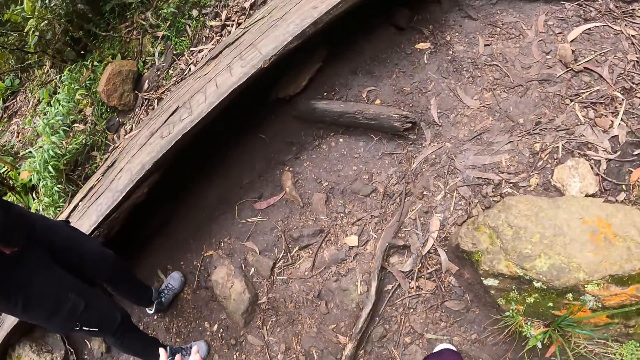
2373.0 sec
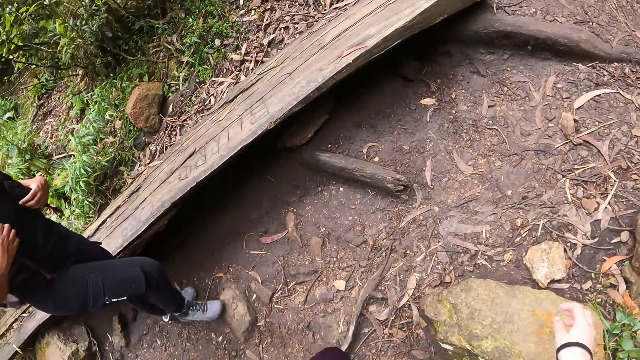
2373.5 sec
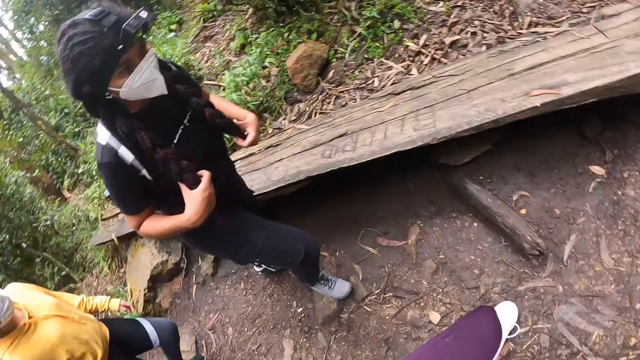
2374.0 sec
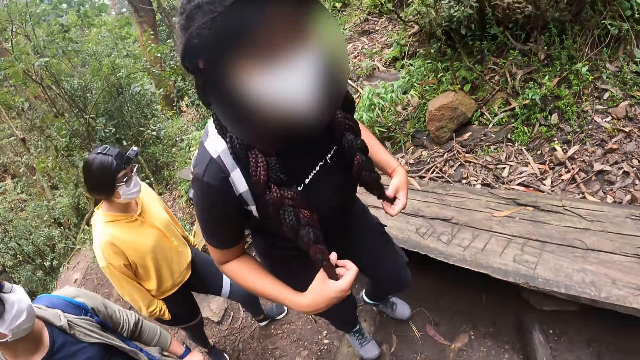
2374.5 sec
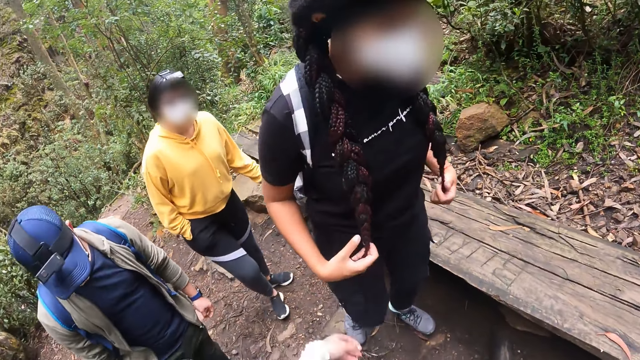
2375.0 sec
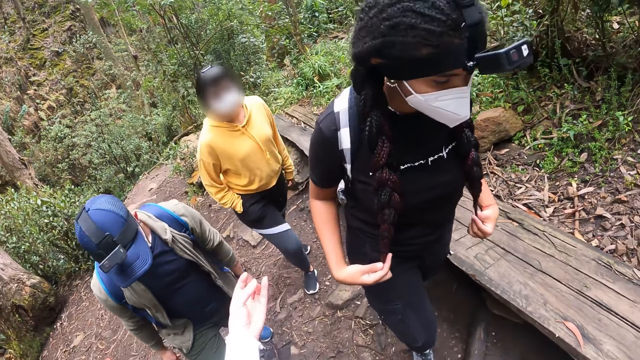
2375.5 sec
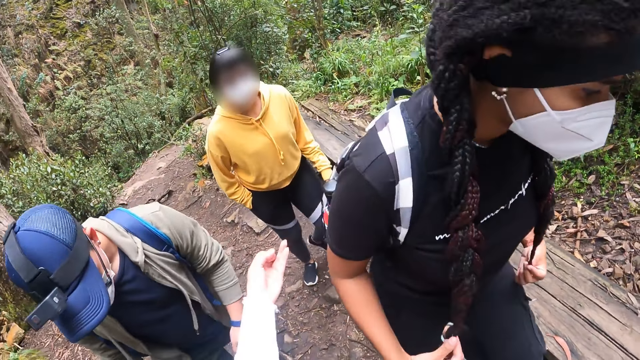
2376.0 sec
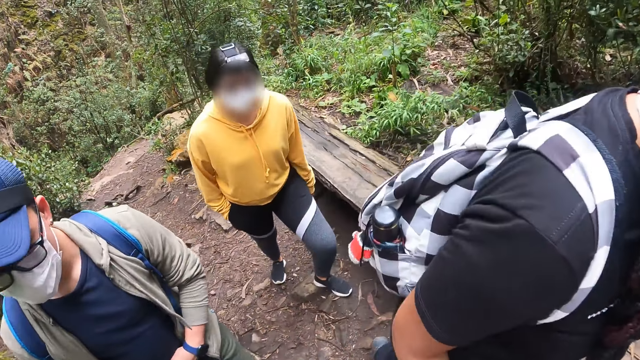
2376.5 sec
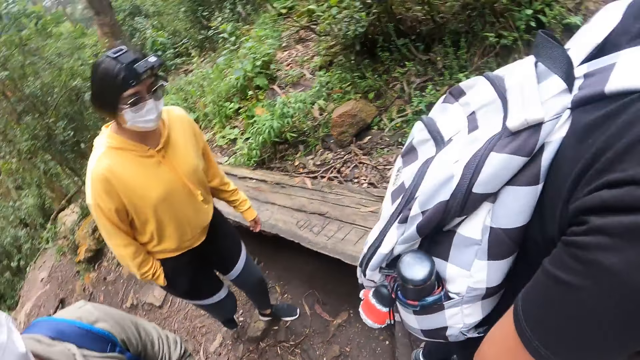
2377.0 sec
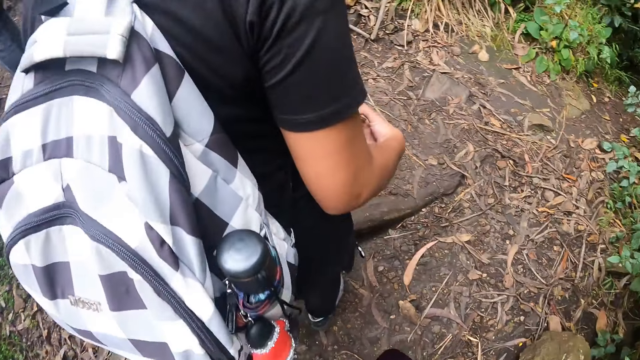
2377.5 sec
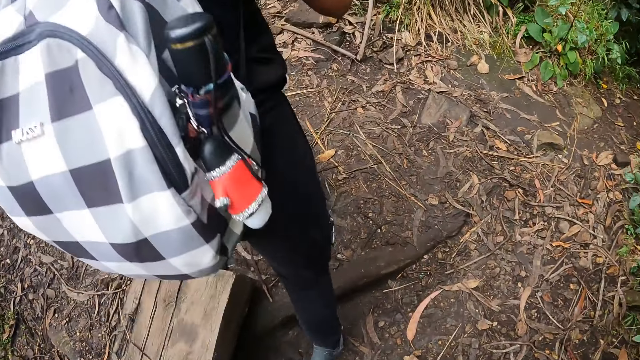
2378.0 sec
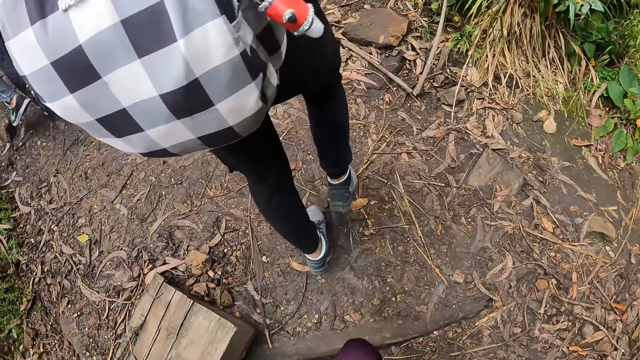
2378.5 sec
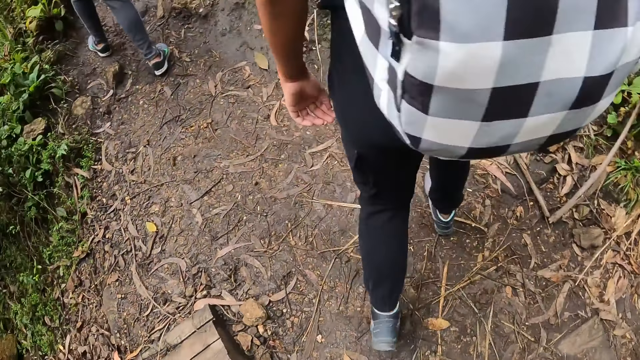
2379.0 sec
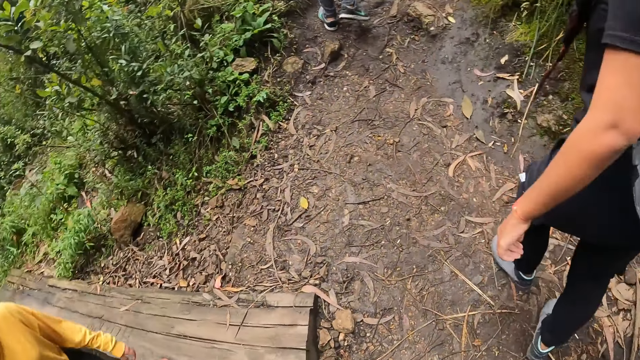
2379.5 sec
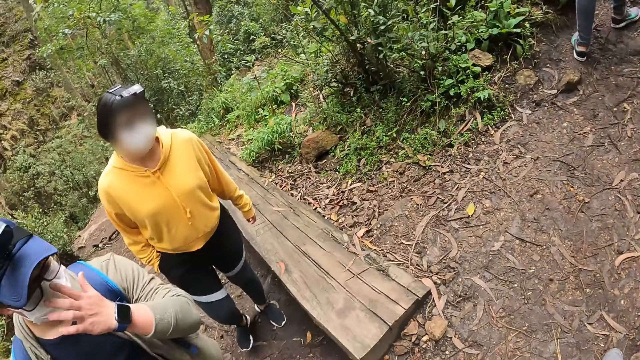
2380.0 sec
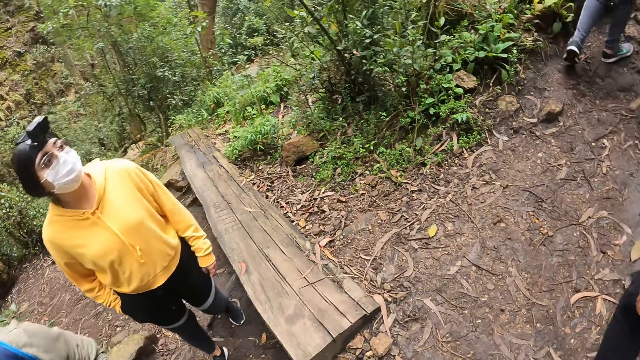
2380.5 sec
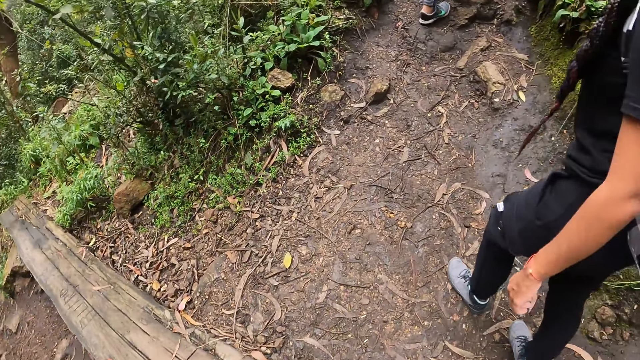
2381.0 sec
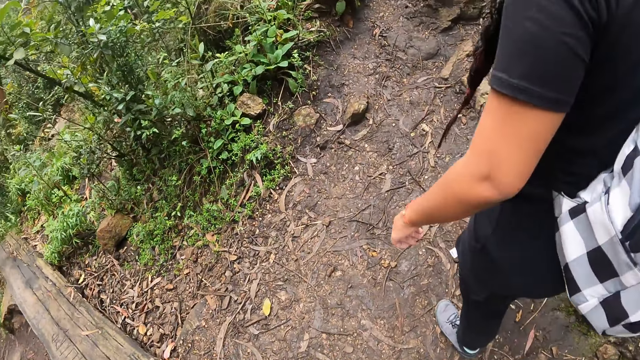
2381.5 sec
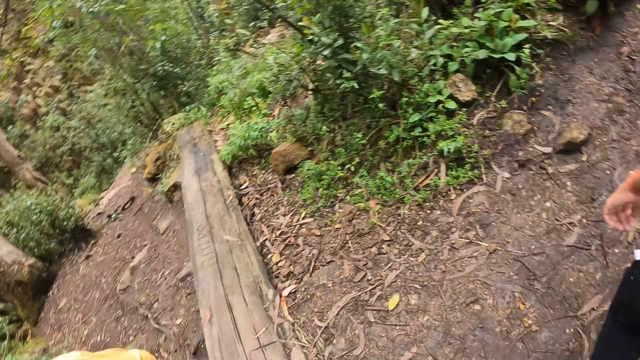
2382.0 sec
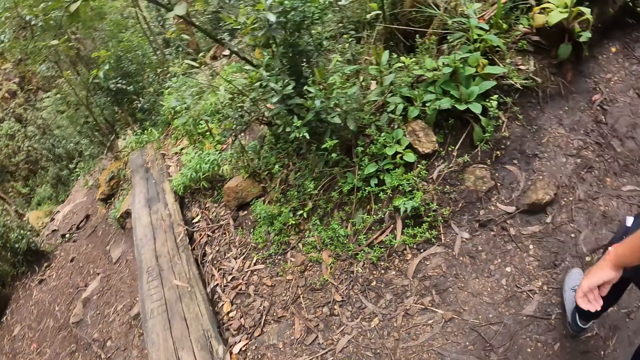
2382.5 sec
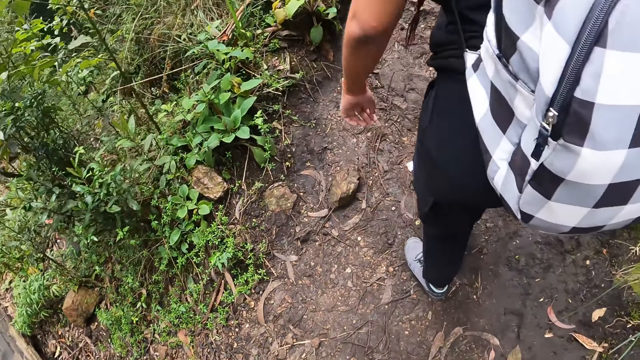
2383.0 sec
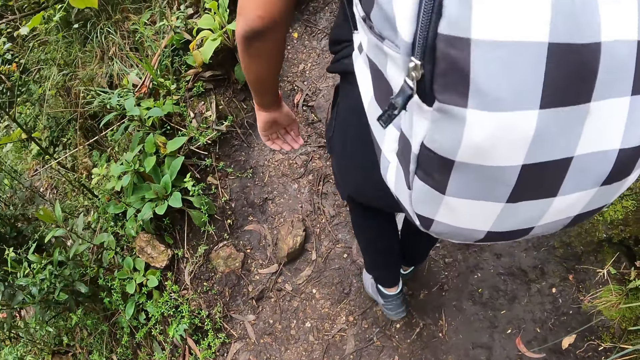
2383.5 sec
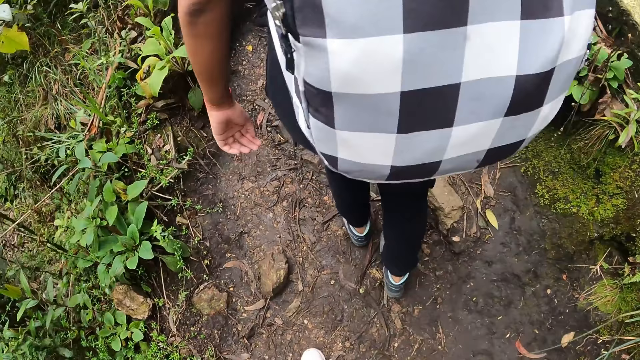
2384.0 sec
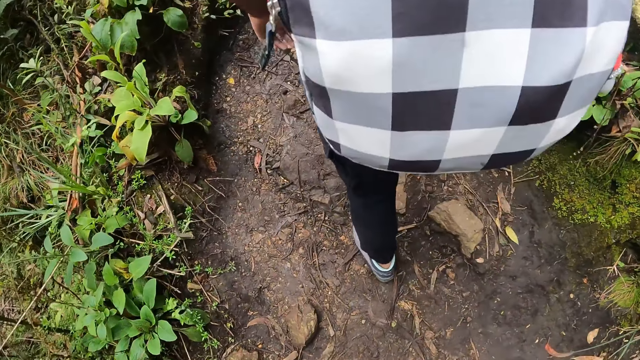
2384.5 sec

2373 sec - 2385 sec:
The camera wearer converses with the lady, the other lady and the man. They look around.

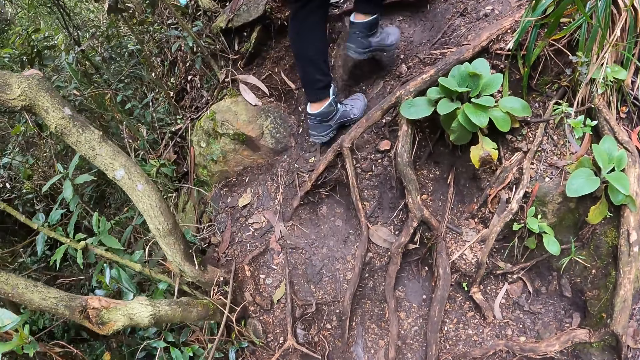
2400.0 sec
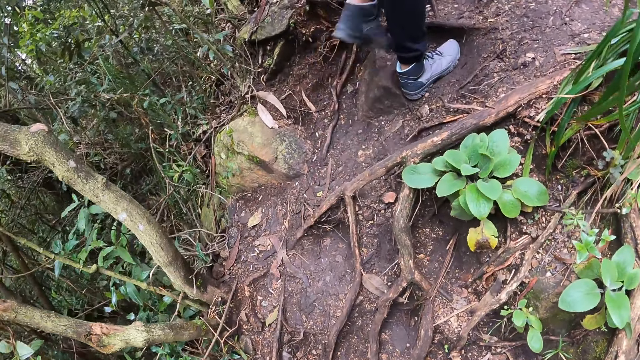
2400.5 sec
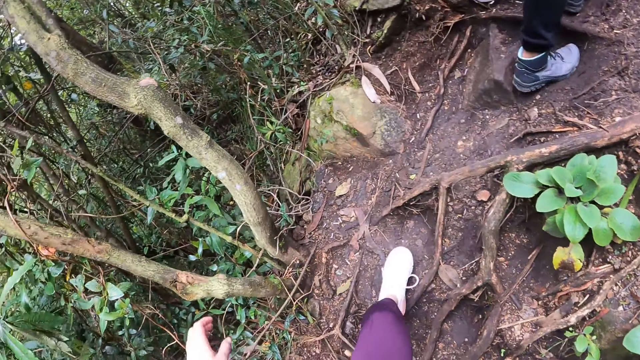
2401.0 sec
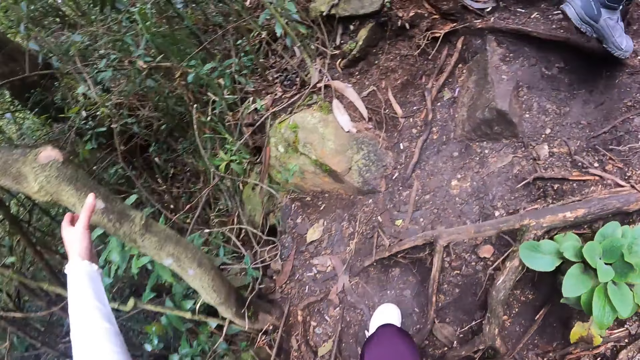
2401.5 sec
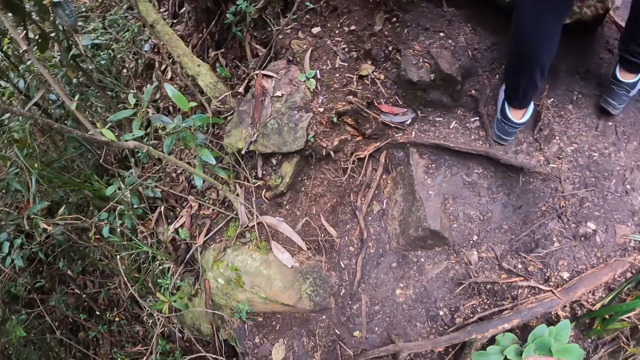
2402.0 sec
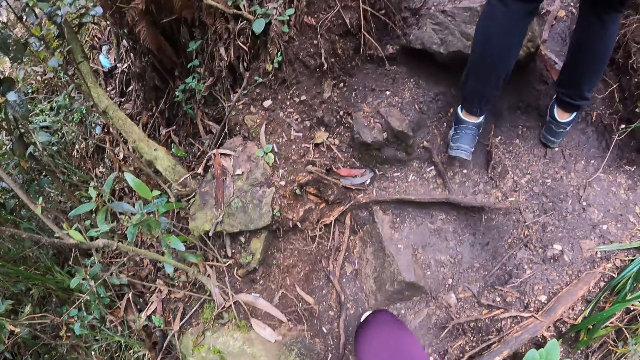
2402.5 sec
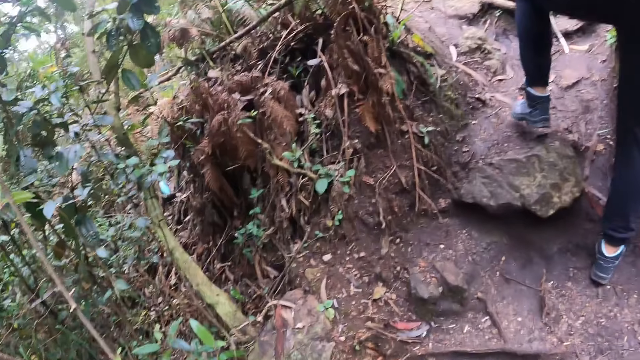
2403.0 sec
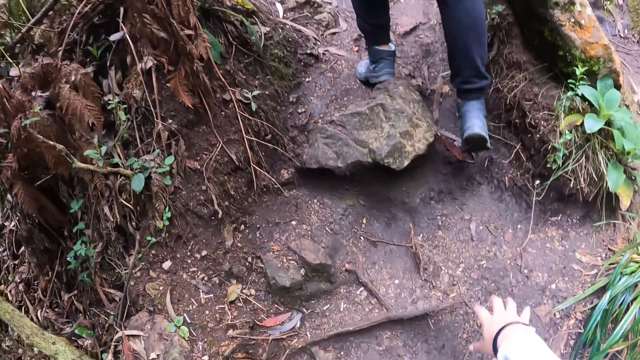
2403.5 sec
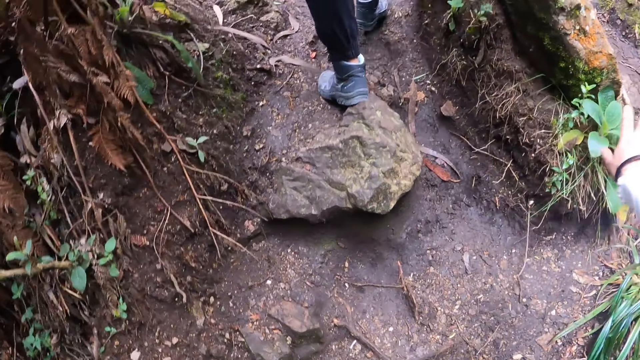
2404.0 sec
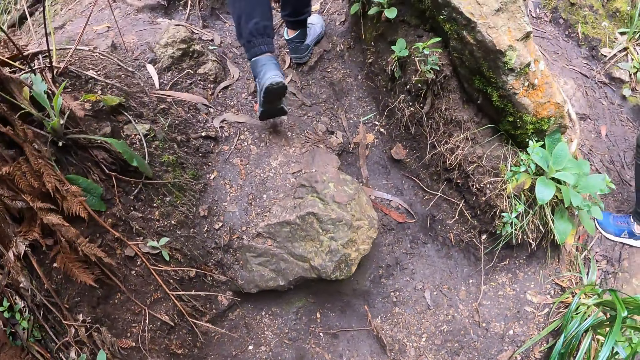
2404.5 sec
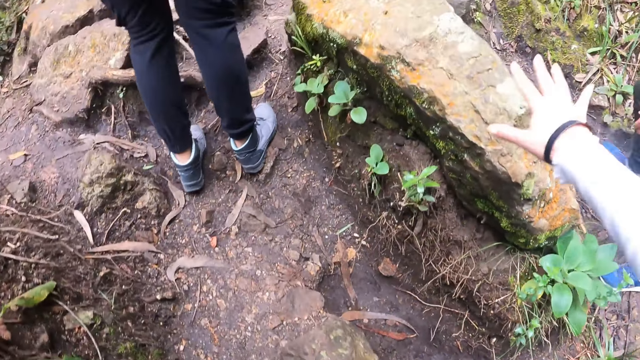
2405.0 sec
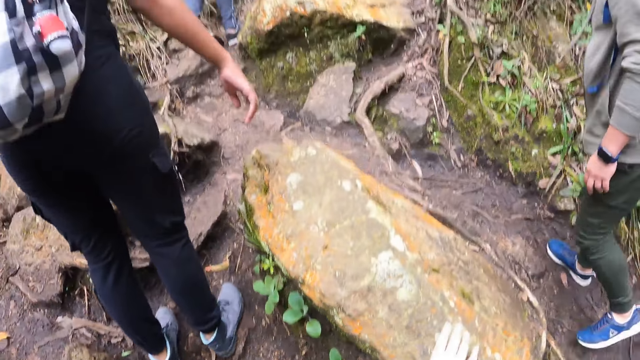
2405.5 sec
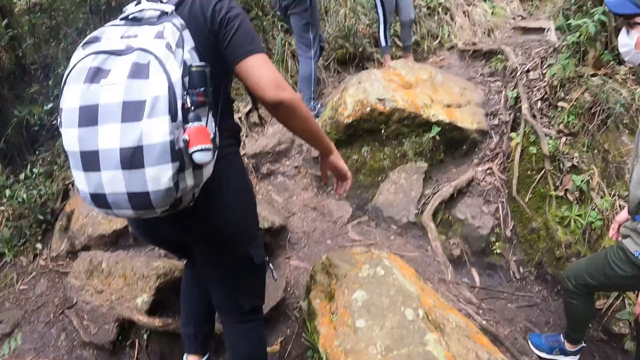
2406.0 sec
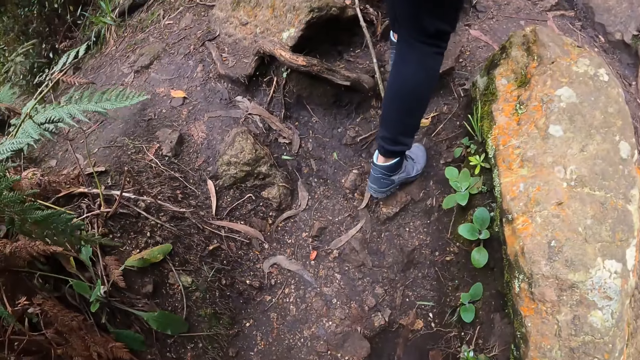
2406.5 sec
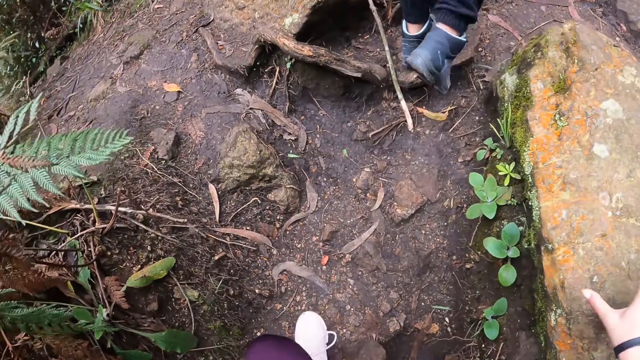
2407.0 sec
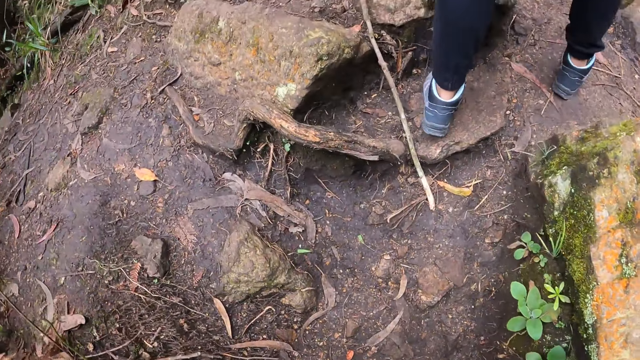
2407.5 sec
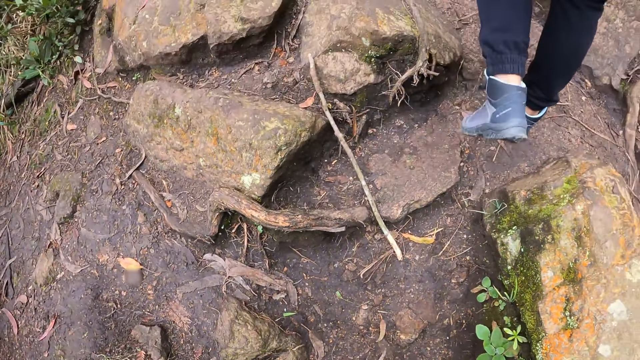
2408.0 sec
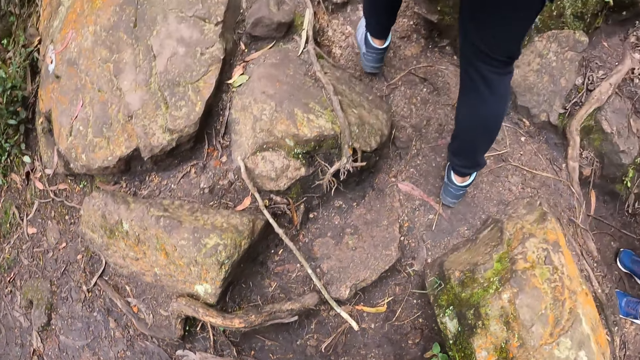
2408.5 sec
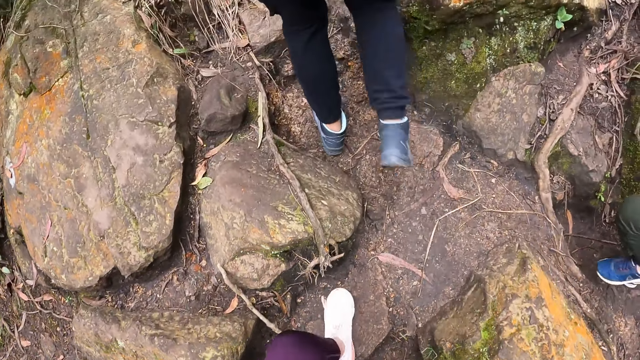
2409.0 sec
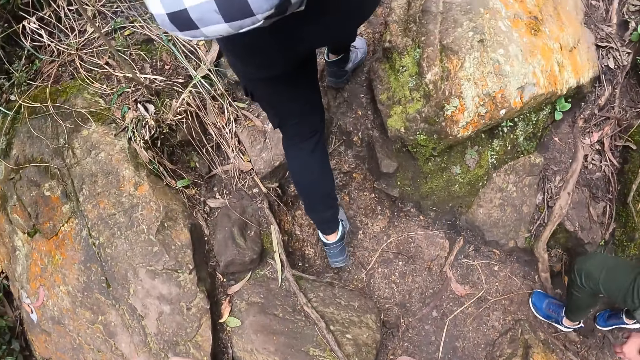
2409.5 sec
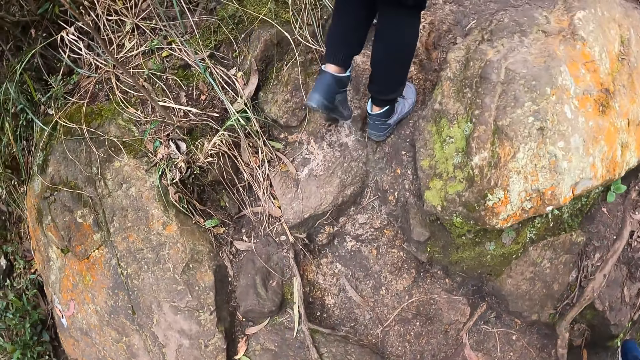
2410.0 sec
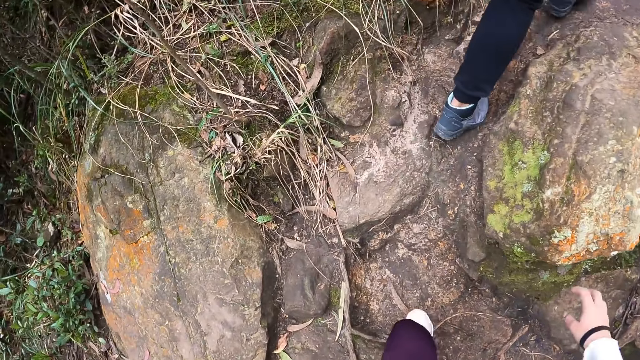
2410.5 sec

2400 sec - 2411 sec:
The camera wearer touches a tree on the ground with her left hand. She touches a brick on the ground with her right hand.
